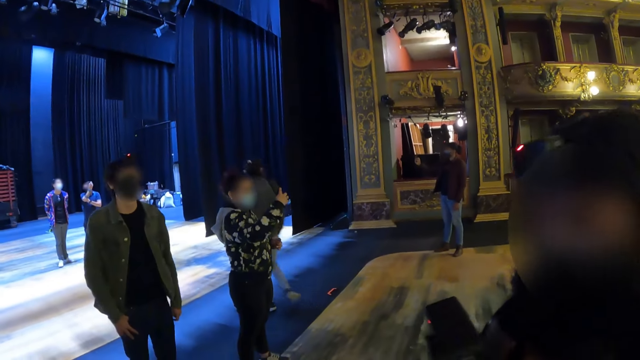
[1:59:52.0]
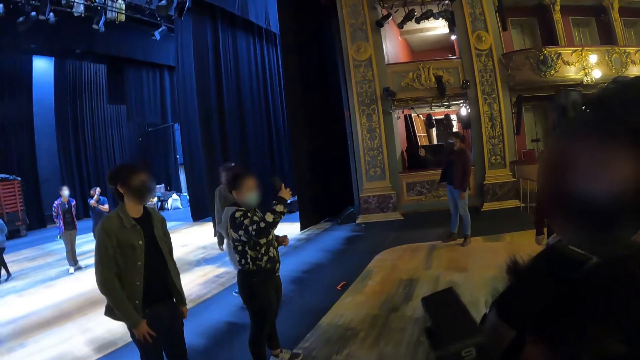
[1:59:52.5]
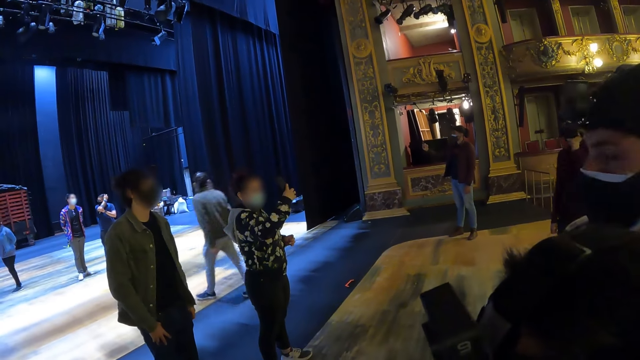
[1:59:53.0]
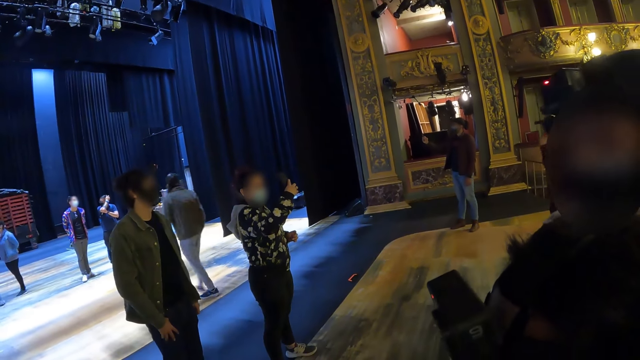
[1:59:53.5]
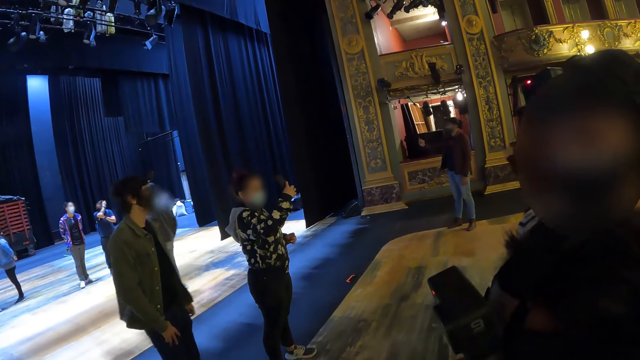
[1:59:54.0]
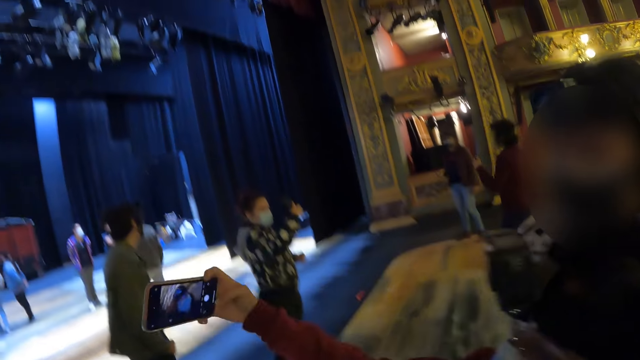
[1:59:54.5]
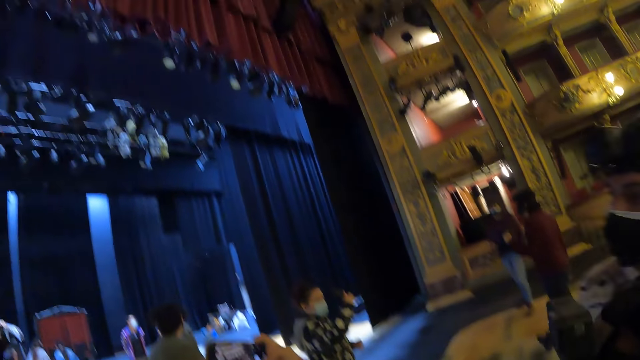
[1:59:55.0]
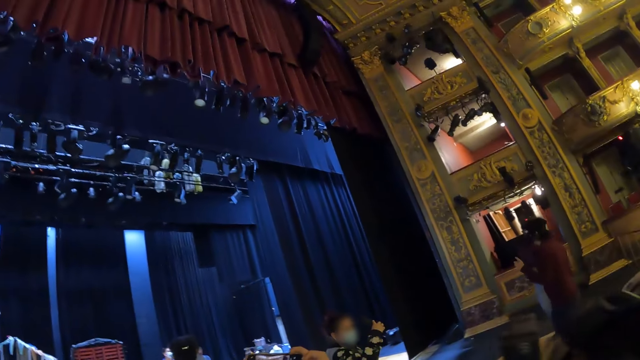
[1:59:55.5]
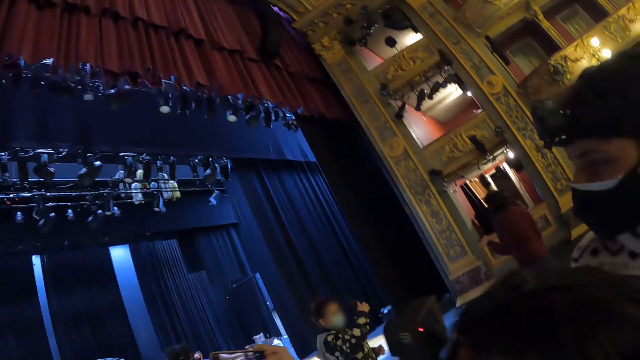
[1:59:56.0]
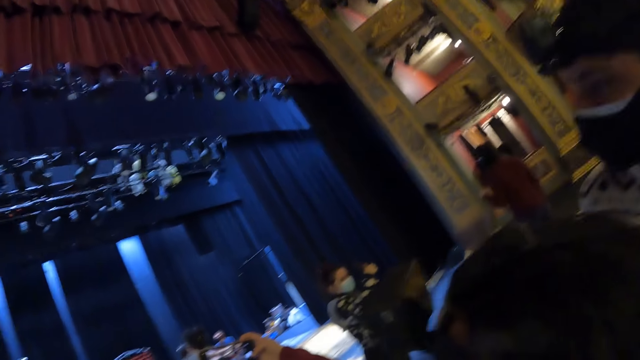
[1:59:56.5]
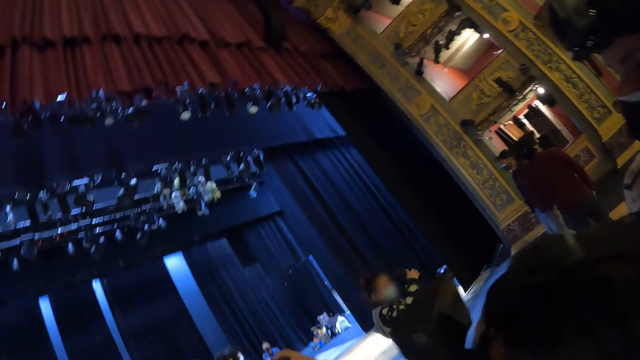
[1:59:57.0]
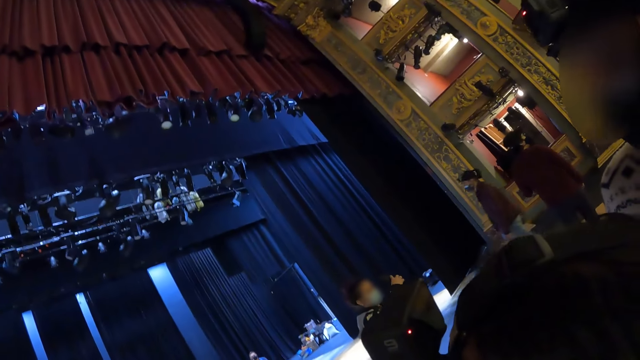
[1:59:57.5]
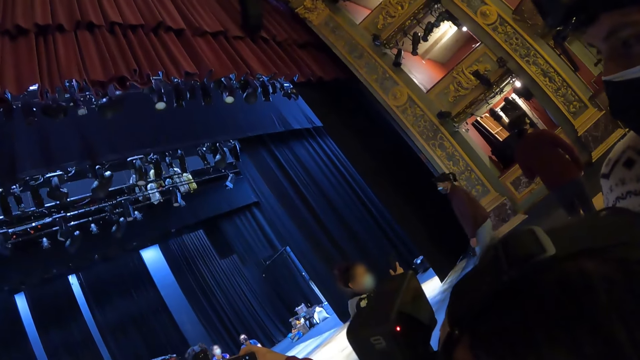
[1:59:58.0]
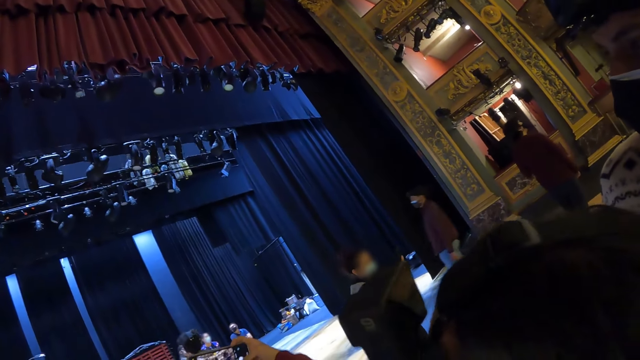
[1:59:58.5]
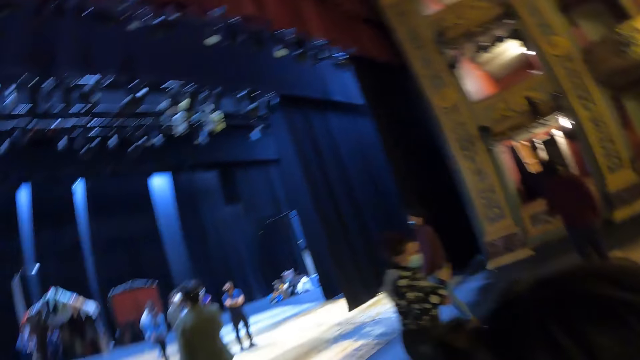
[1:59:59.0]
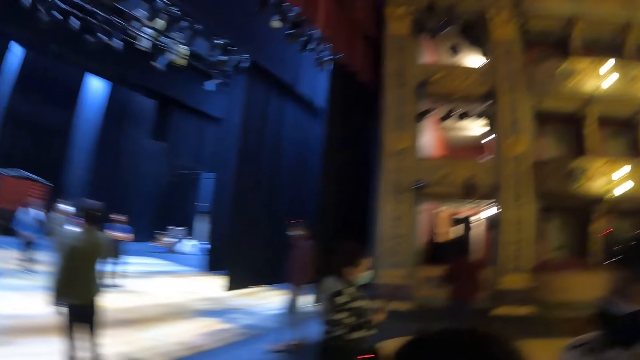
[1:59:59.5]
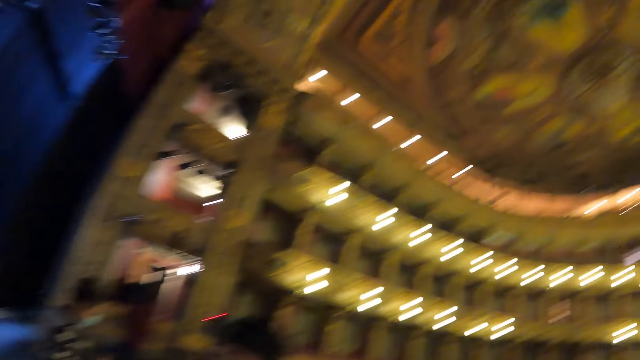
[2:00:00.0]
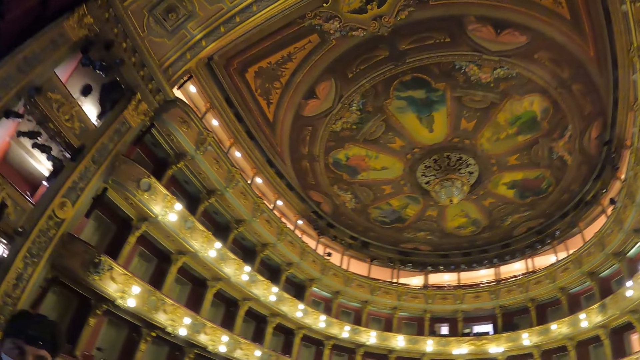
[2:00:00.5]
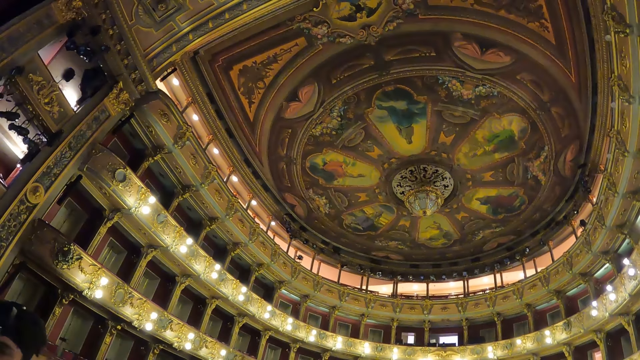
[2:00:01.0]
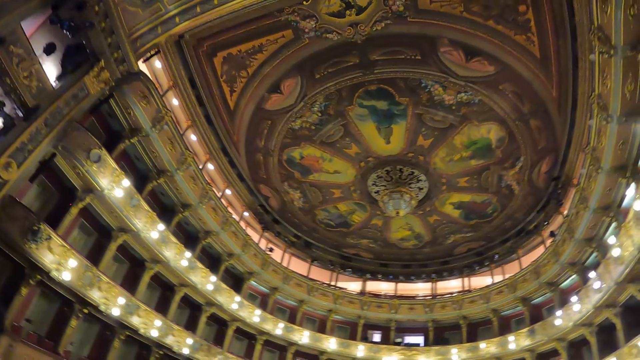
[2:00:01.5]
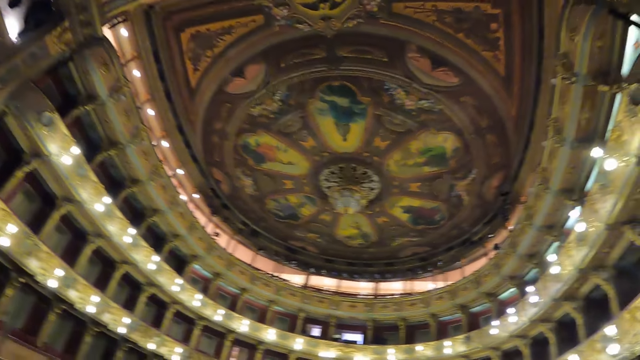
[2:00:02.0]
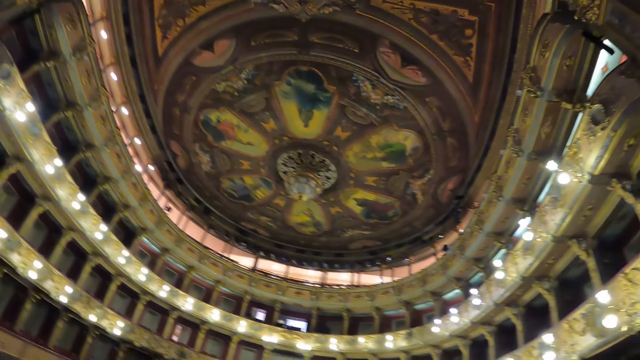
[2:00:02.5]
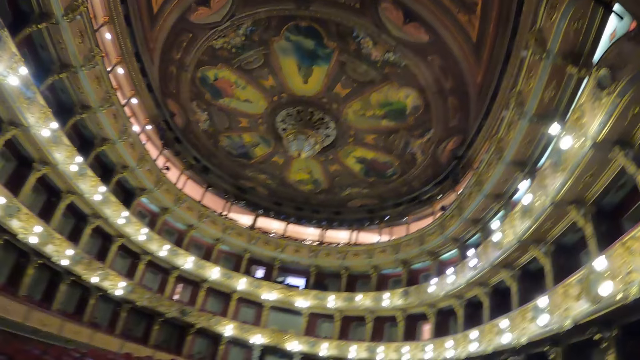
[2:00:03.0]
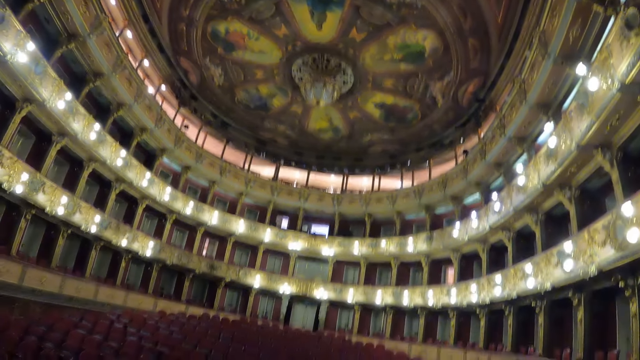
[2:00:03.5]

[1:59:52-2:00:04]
The camera wearer looks at the people. They turn around a room. They look at the people. They turn around the room. They look at the chandelier.

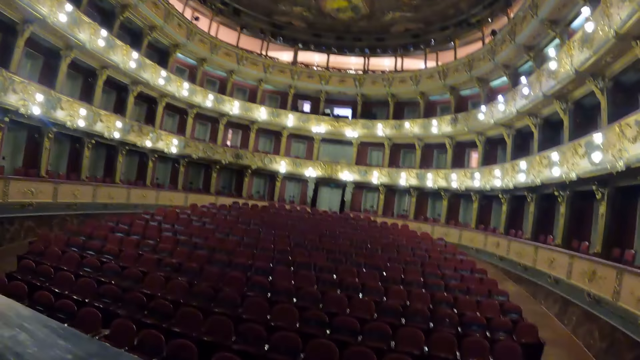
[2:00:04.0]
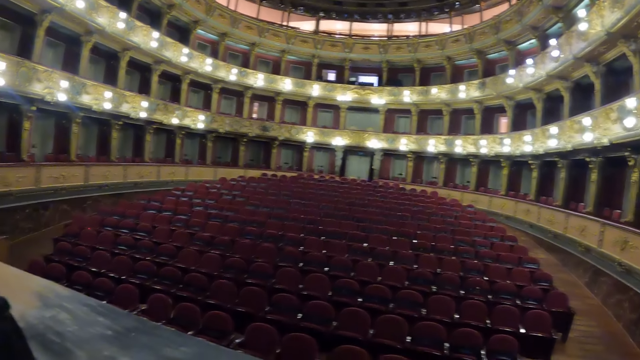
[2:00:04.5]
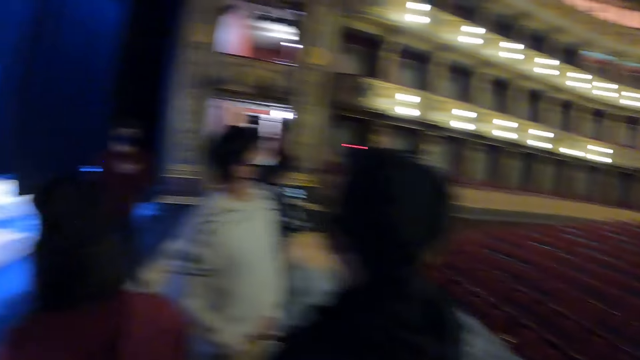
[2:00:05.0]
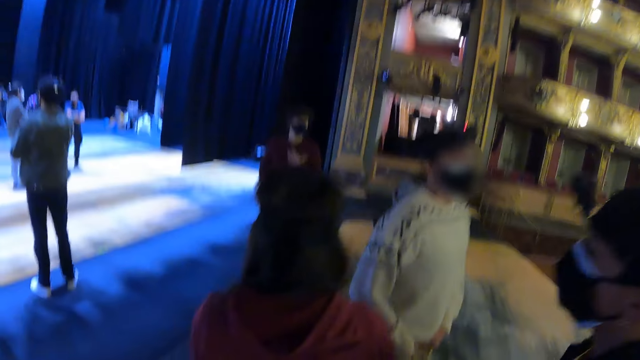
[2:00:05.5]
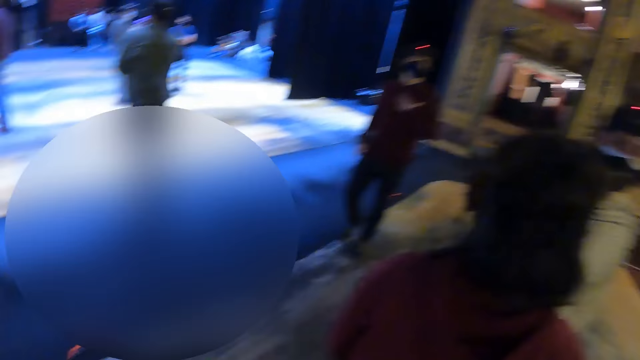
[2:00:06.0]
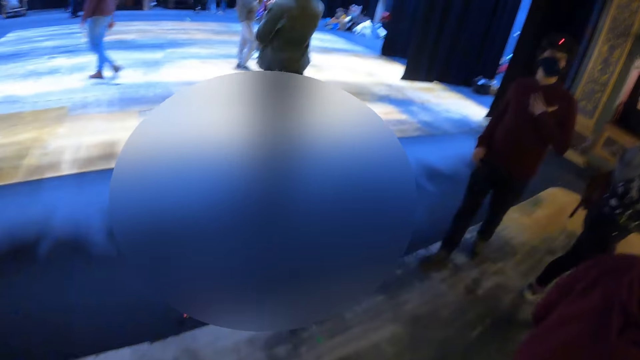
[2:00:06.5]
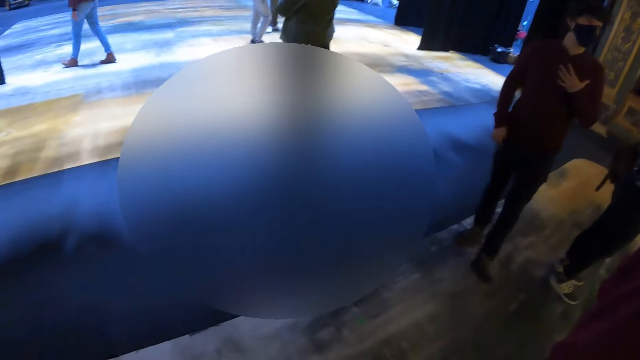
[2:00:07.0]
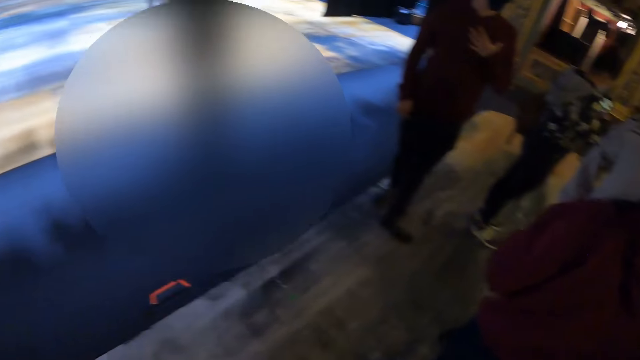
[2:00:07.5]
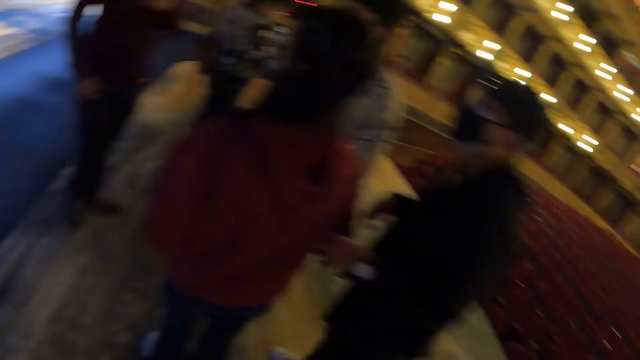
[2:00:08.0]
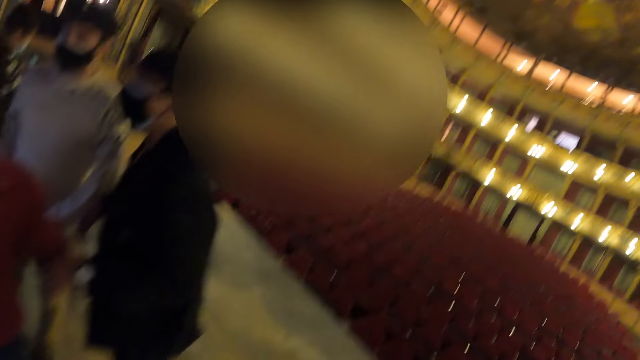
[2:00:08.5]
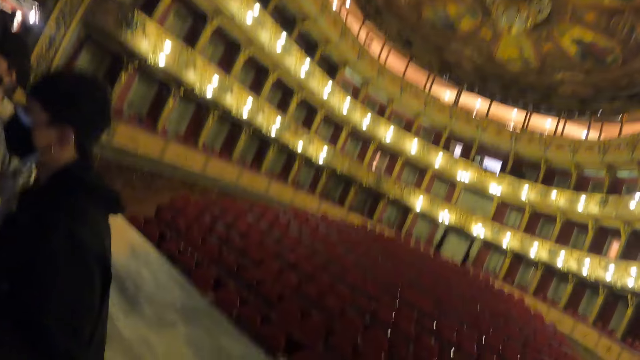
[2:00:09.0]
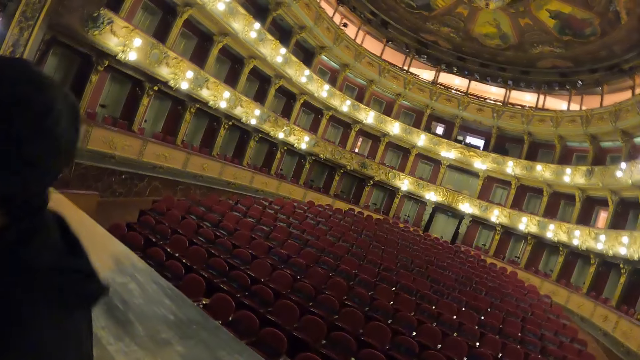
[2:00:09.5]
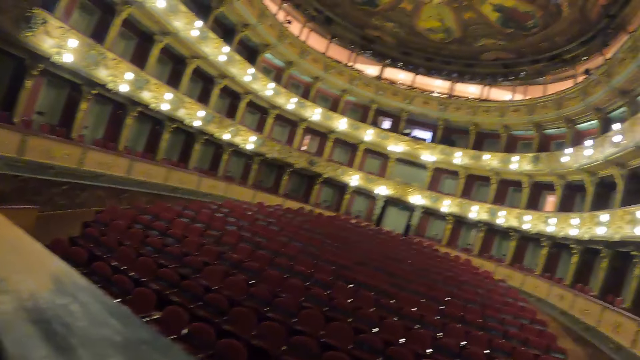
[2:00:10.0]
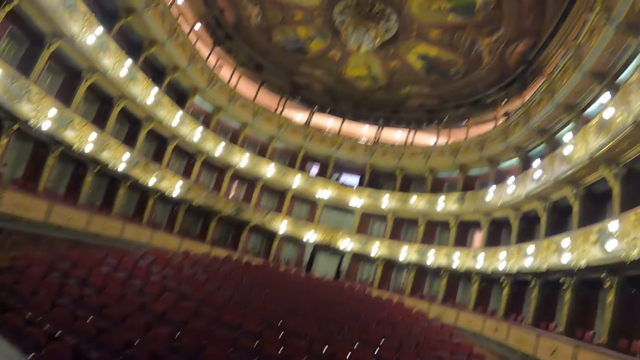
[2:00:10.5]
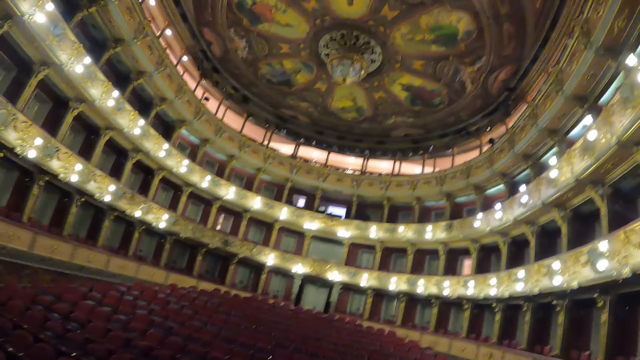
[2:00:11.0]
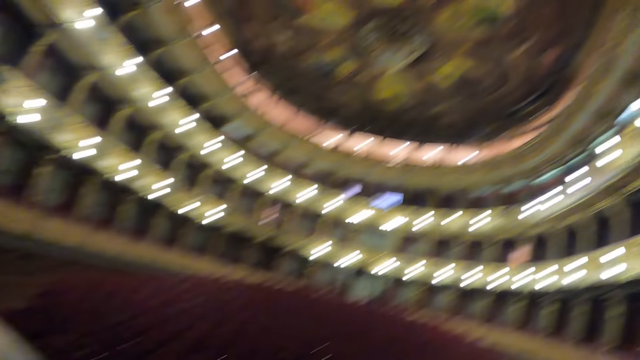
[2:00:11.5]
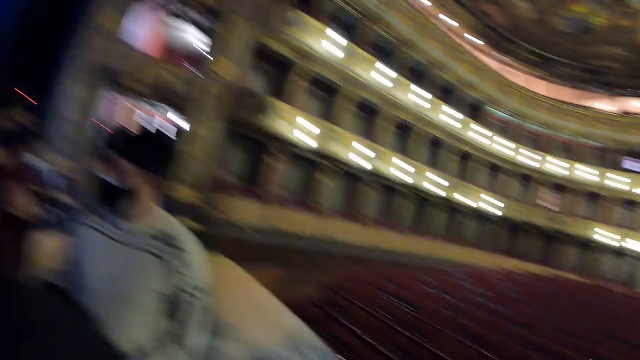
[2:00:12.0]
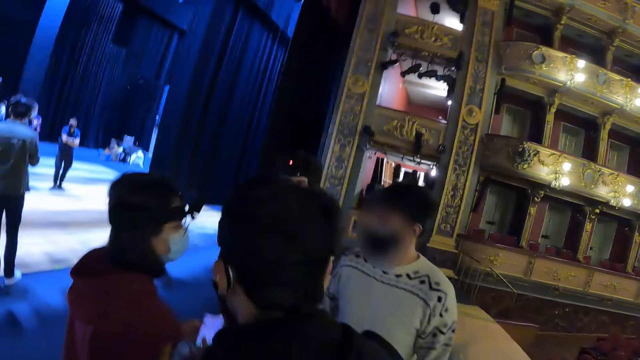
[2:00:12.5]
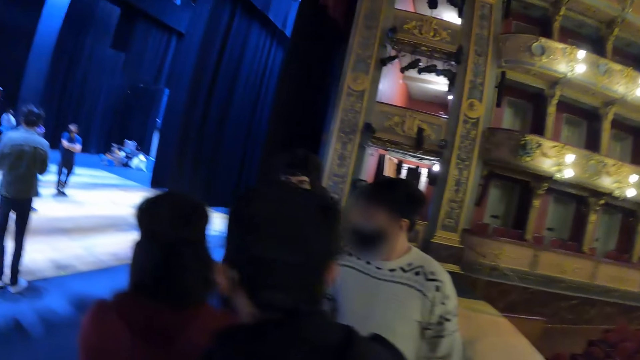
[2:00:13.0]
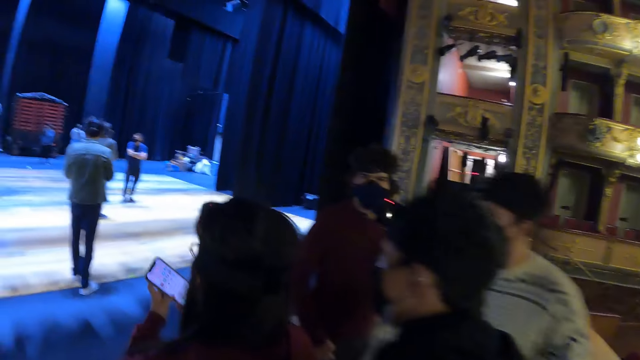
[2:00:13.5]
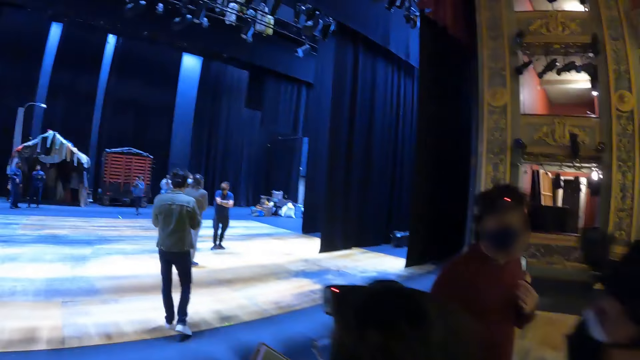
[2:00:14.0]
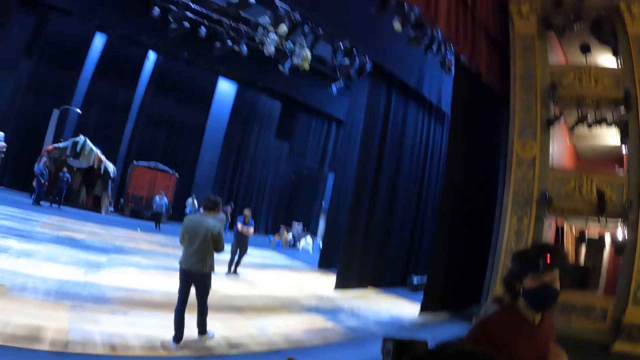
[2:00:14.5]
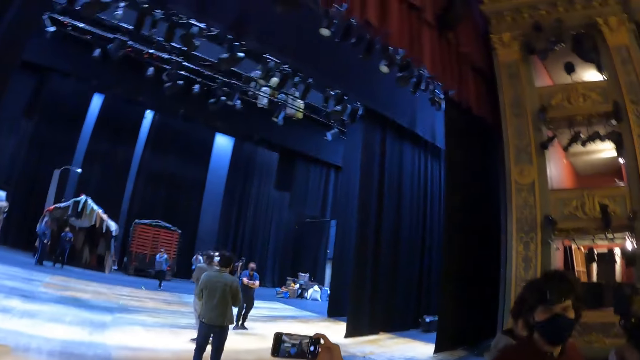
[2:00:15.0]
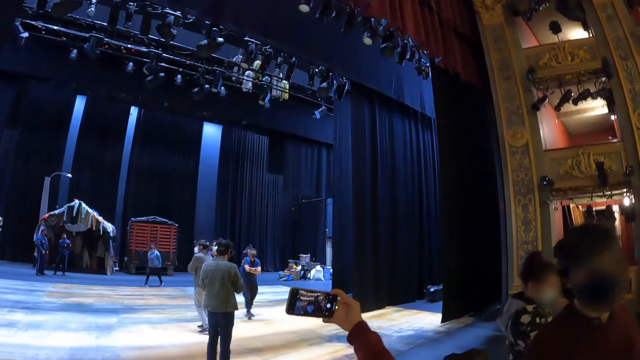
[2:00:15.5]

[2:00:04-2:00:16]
The camera wearer turns around a room. They look at the chandelier. They turn around the room. They look at the people.
